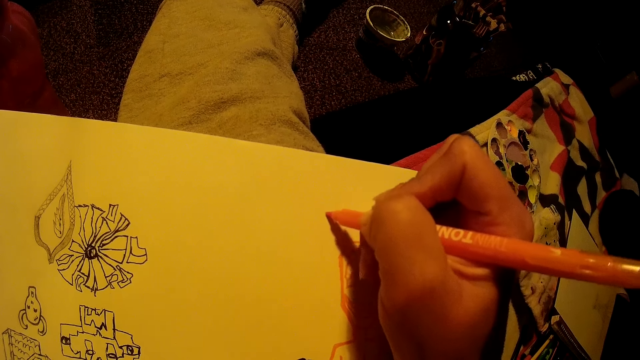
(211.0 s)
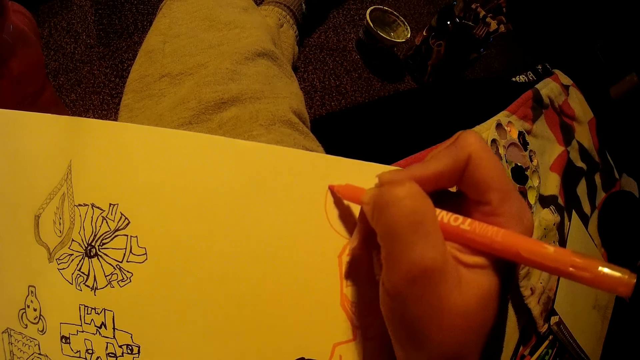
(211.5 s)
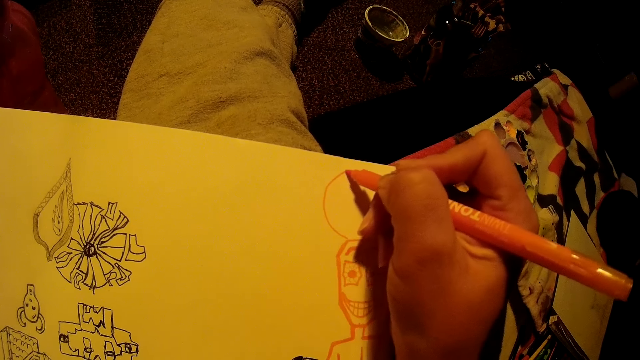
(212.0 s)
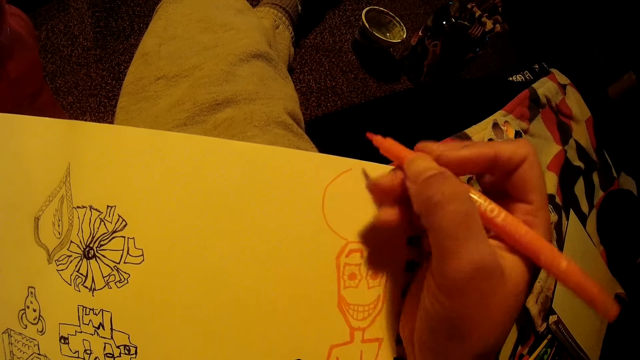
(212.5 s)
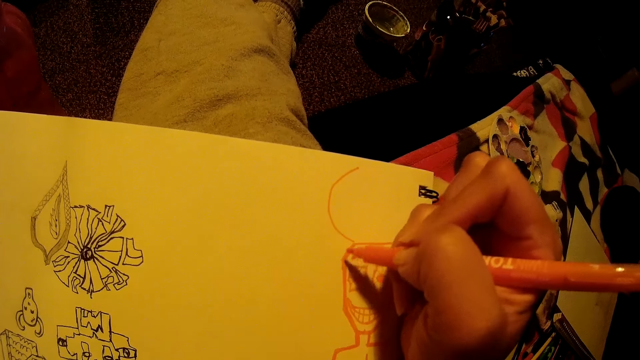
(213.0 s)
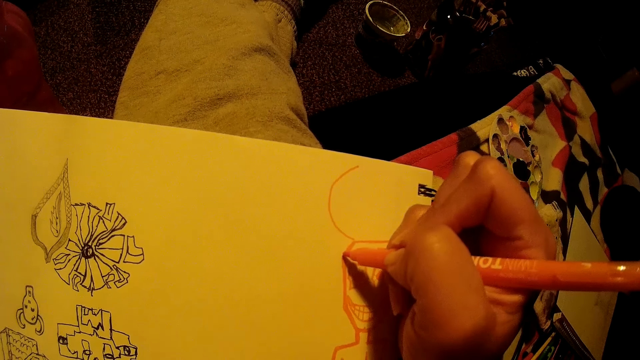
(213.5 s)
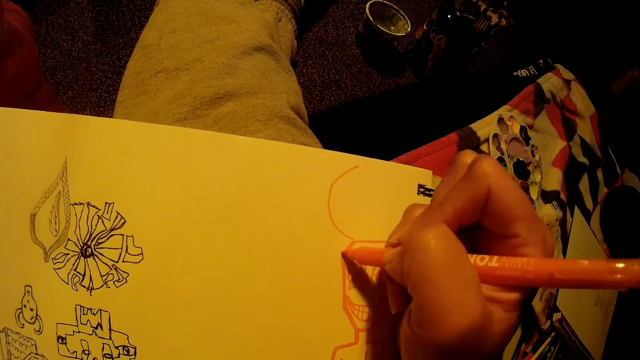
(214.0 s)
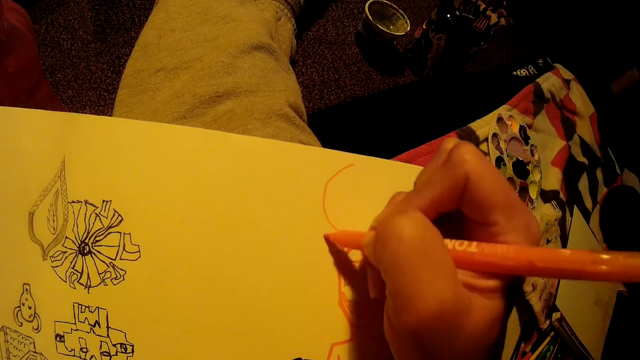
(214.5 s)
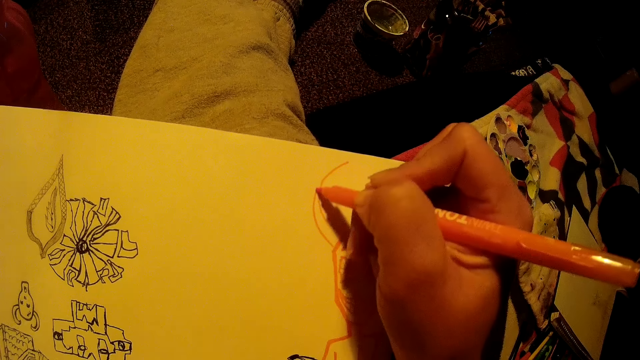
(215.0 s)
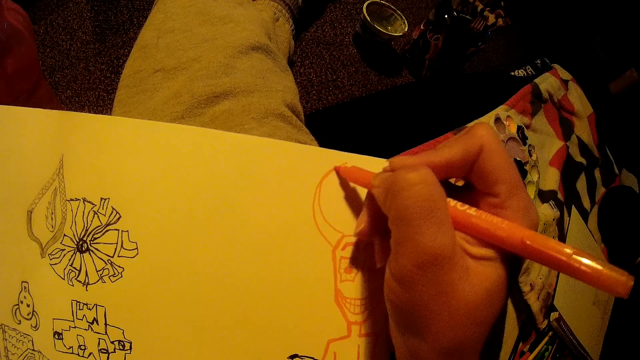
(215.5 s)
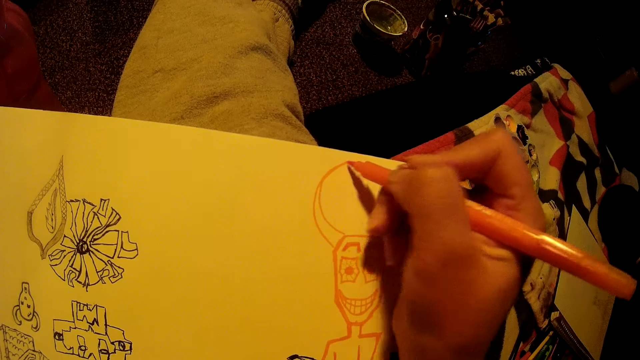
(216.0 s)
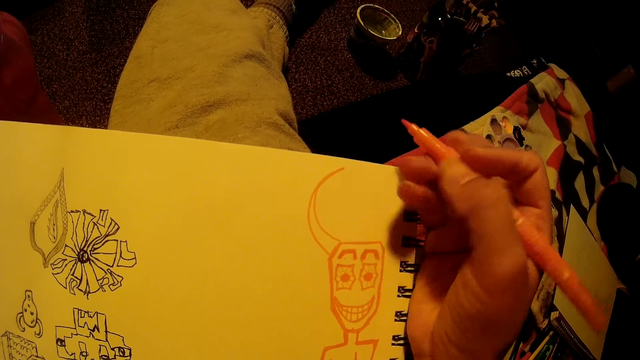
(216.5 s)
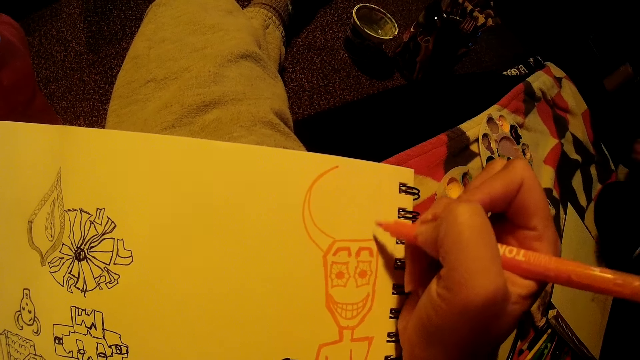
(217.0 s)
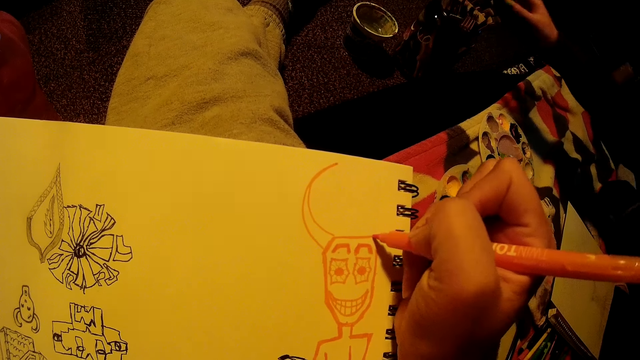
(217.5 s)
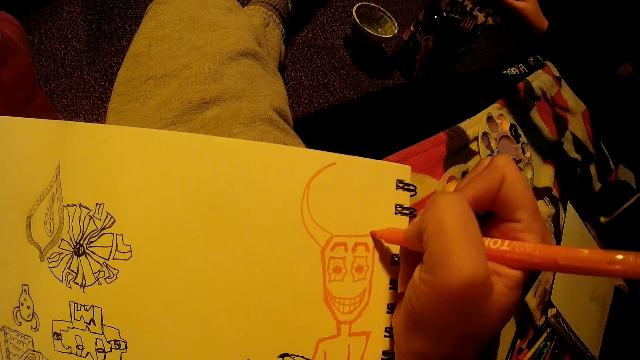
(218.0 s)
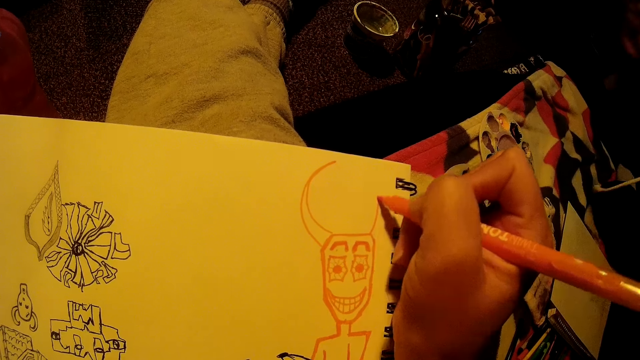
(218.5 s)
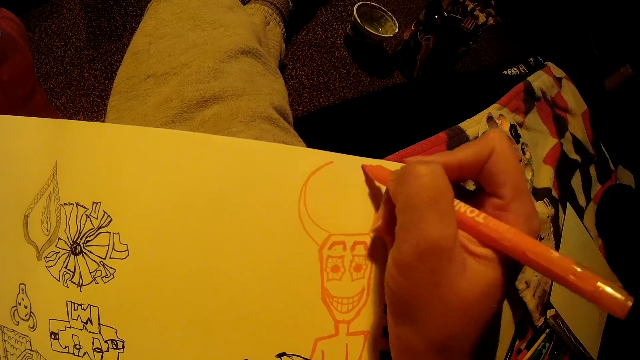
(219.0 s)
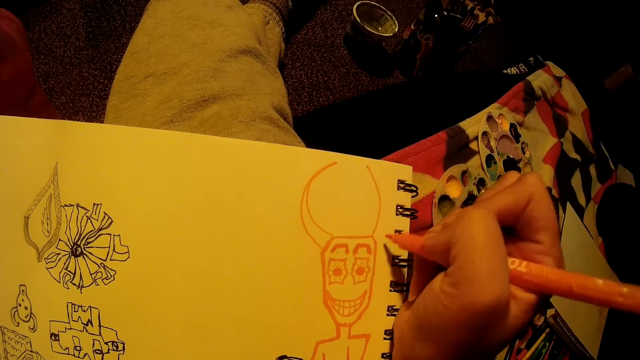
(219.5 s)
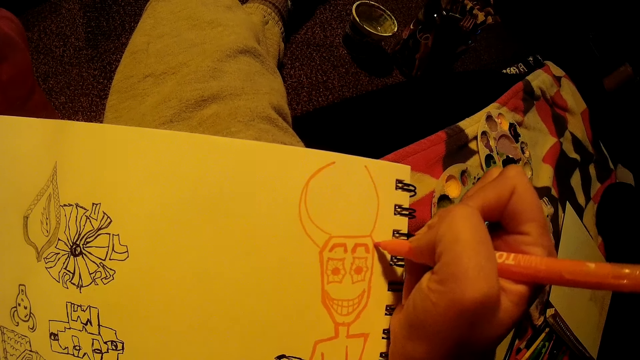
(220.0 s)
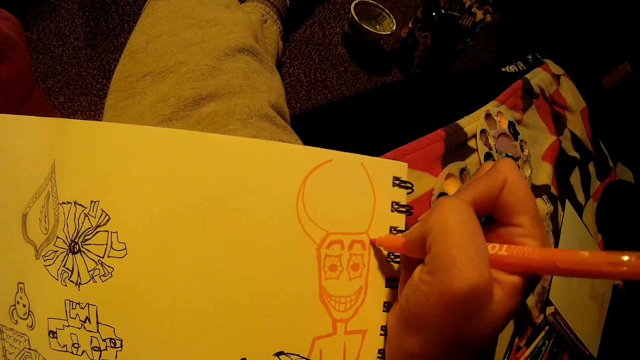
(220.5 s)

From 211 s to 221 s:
The camera wearer draws on a paper pad with a drawing pen. They draw on the paper pad with the drawing pen again. They lift up the drawing pen. The woman picks up a drawing brush from a container of brushes on the floor with her right hand. The camera wearer draws on the paper pad with the drawing pen.

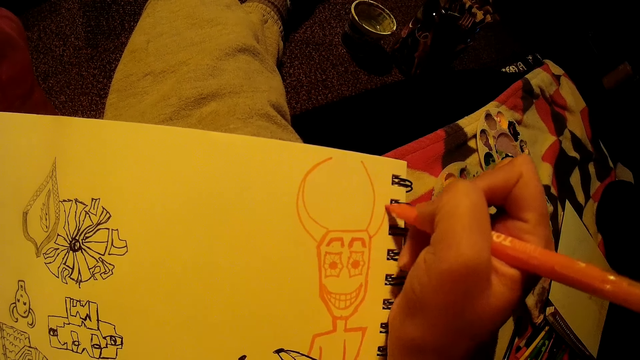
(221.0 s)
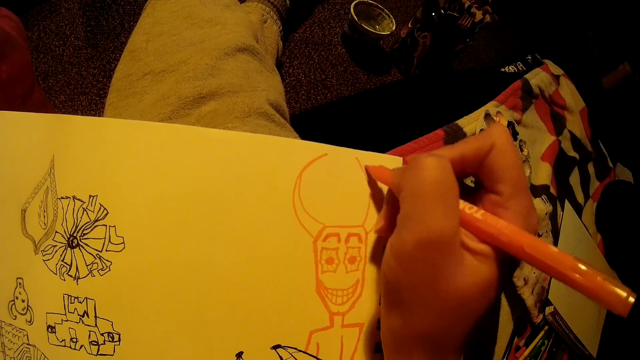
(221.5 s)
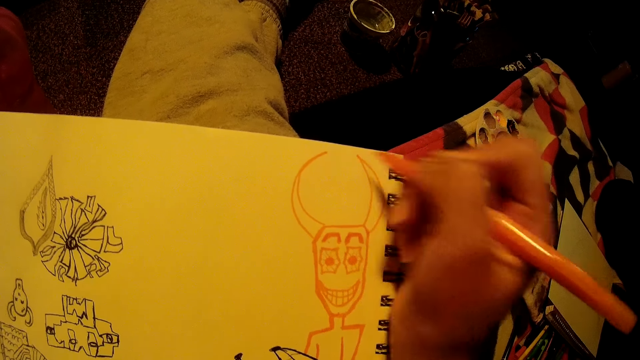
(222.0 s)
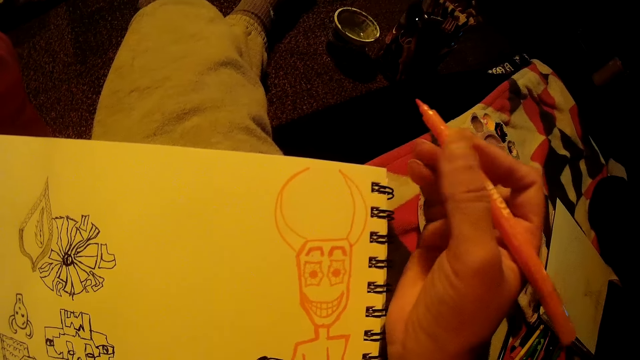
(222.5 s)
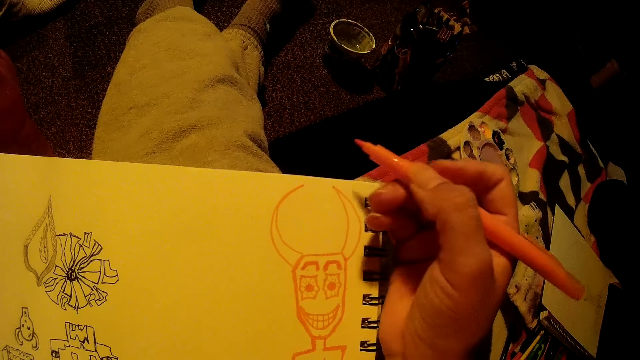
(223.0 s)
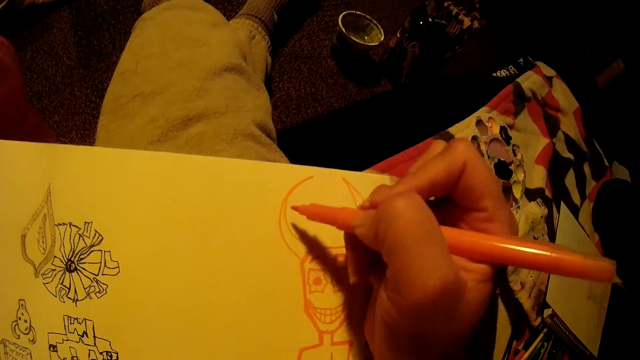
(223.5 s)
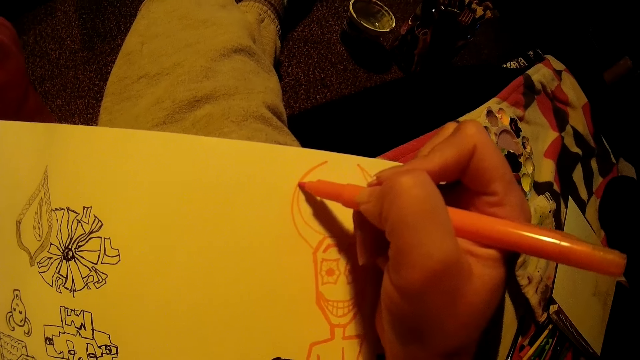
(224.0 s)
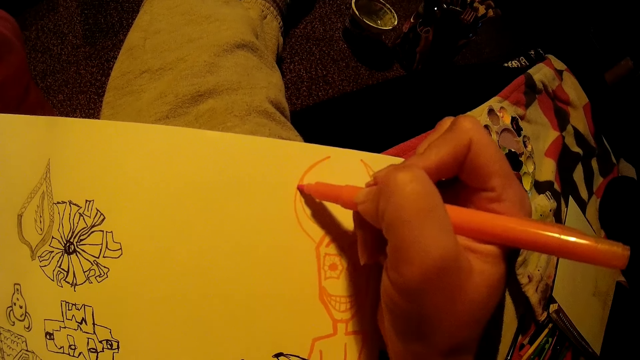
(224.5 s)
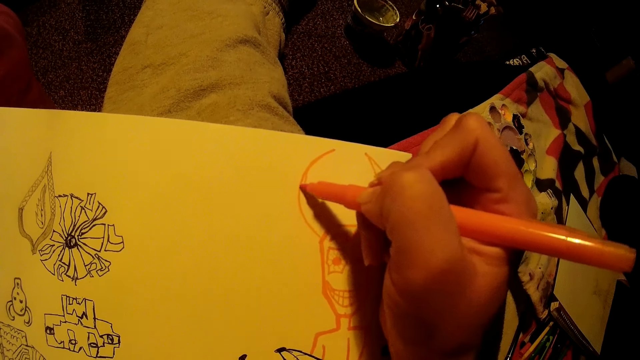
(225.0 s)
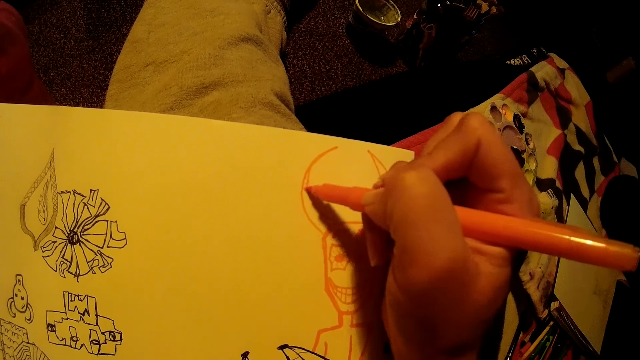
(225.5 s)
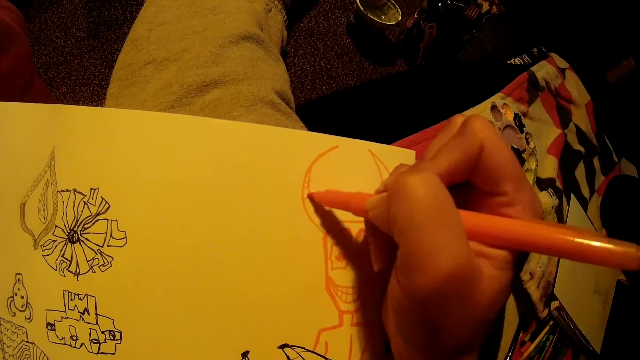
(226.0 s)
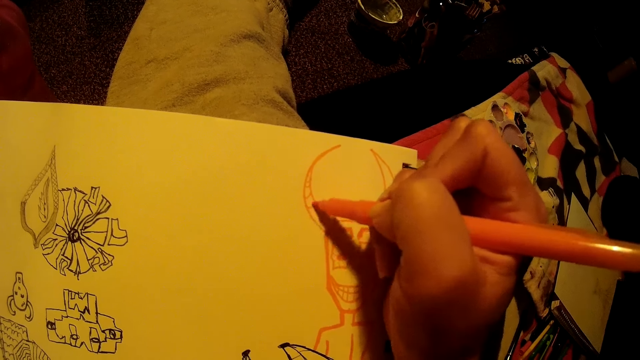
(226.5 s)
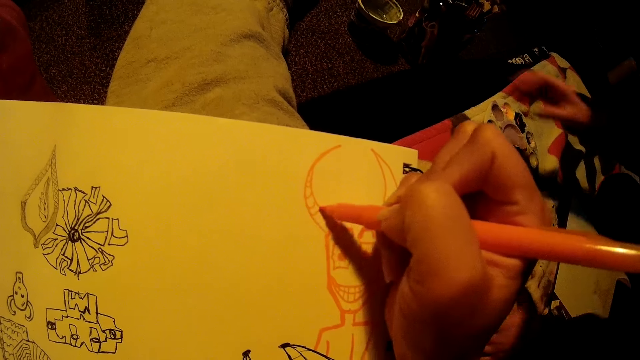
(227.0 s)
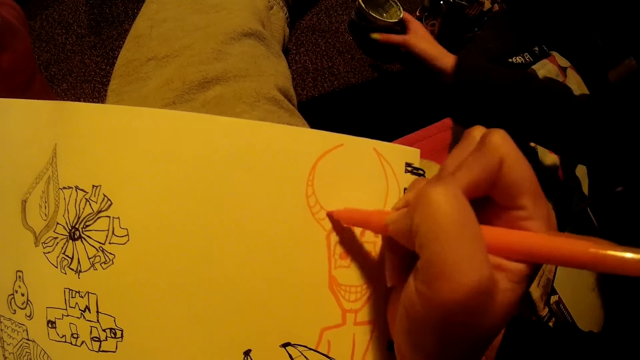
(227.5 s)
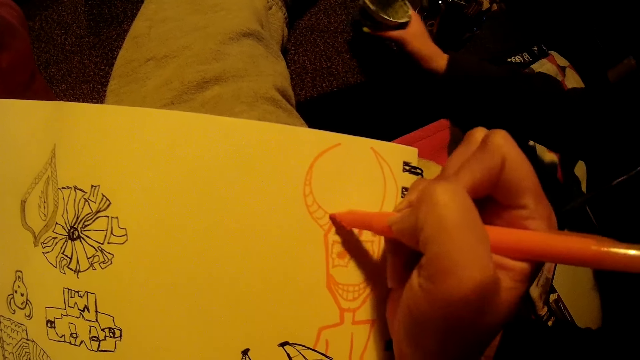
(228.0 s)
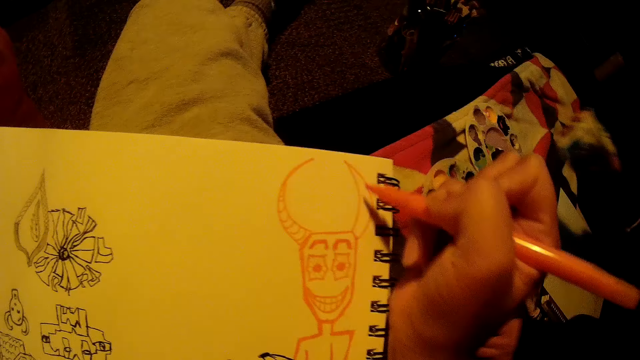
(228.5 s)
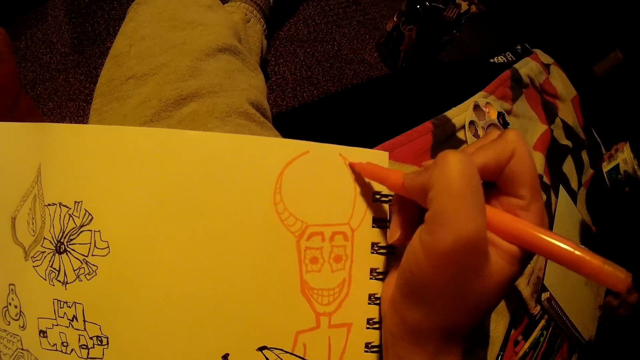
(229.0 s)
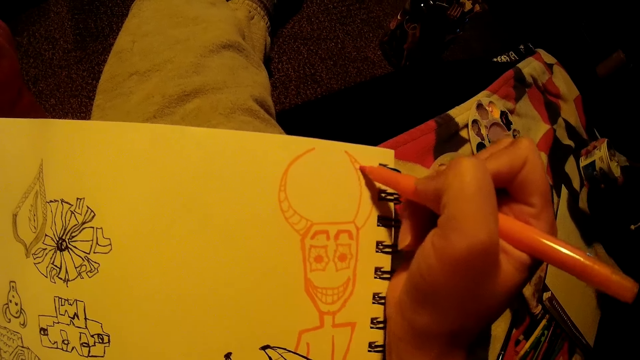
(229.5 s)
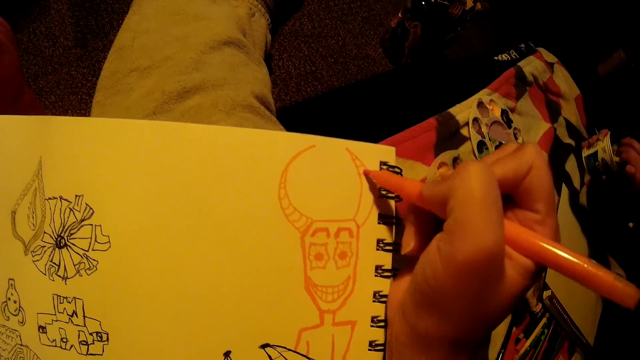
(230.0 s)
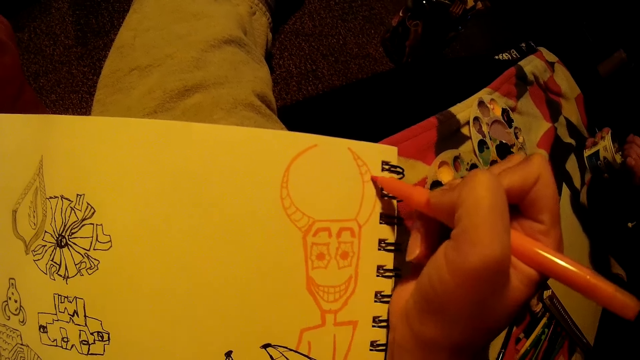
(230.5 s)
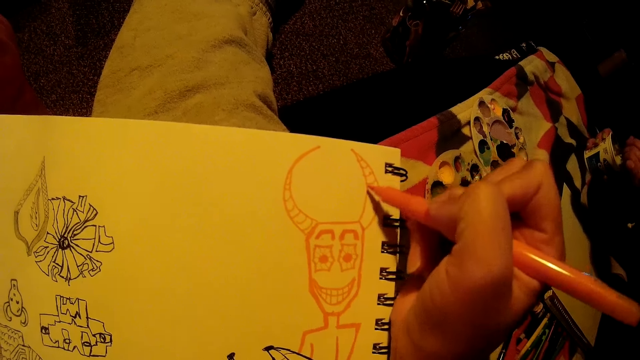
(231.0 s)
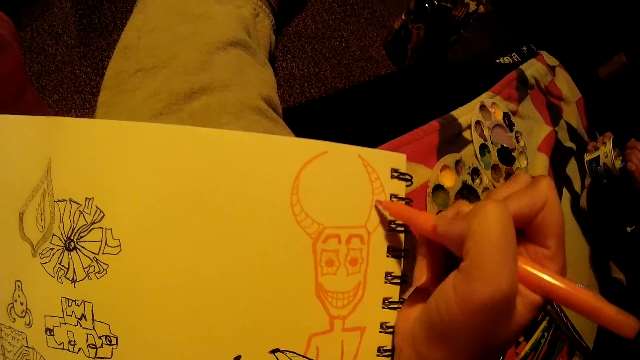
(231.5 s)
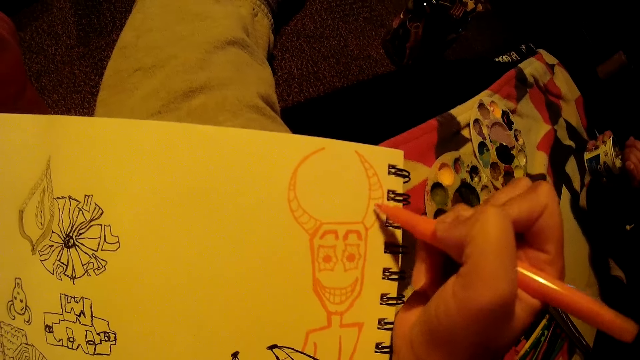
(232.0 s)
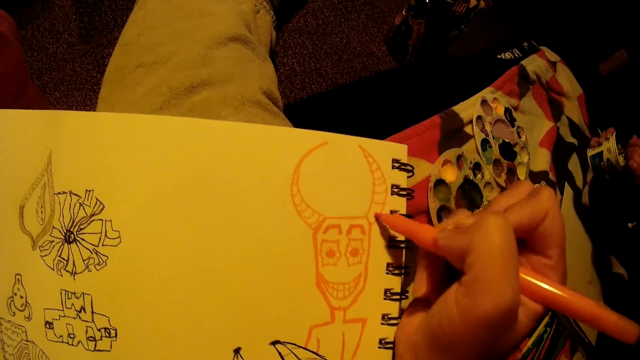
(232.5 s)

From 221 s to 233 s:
The camera wearer lifts up a drawing pen. They draw on a paper pad with the drawing pen. They draw on the paper pad with the drawing pen again. The woman picks up a container of water from the floor with her right hand. She rinses the drawing brush inside the container of water with both hands. The camera wearer draws on the paper pad with the drawing pen.
